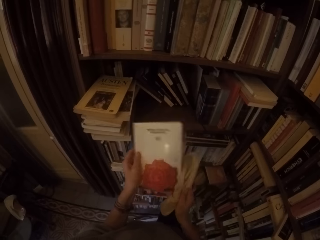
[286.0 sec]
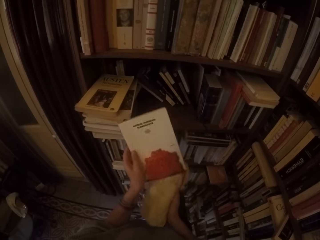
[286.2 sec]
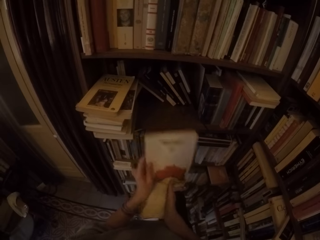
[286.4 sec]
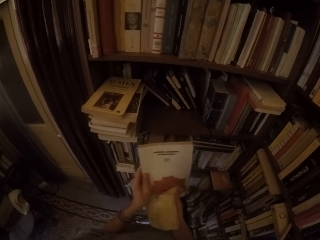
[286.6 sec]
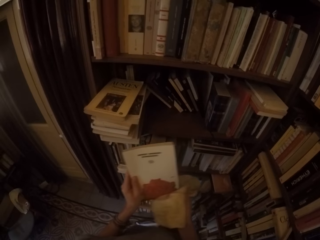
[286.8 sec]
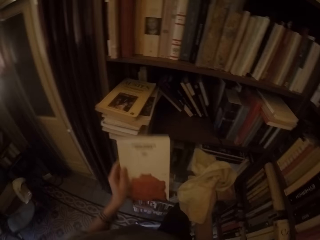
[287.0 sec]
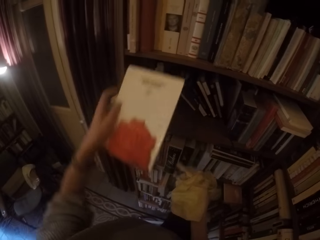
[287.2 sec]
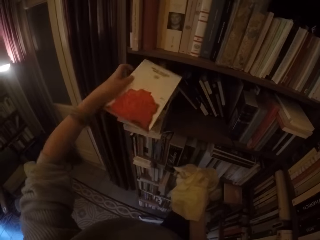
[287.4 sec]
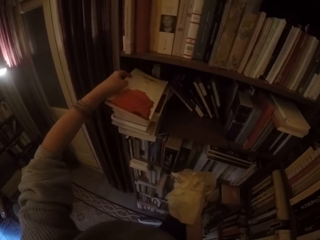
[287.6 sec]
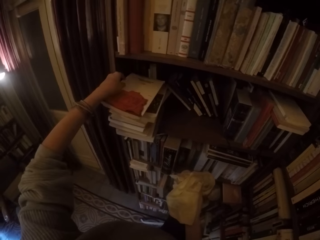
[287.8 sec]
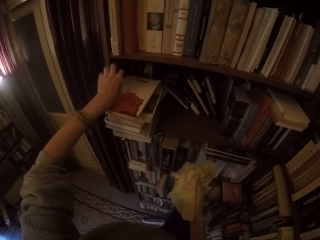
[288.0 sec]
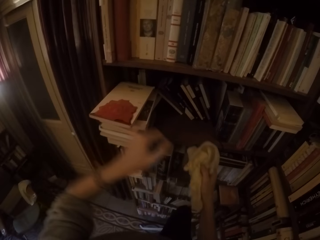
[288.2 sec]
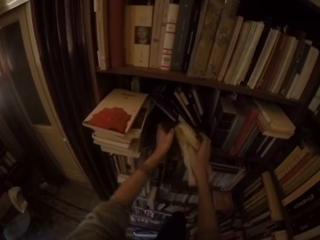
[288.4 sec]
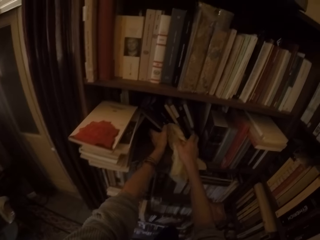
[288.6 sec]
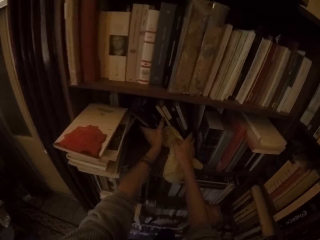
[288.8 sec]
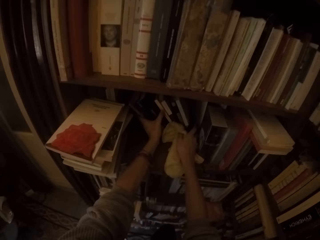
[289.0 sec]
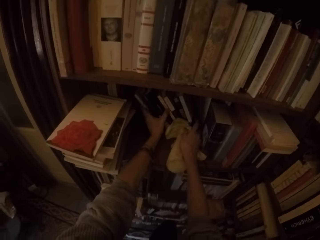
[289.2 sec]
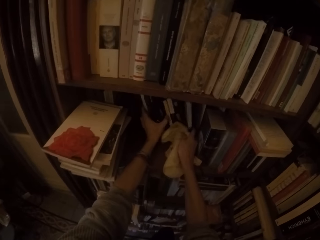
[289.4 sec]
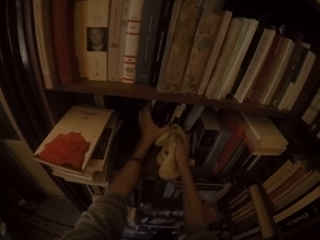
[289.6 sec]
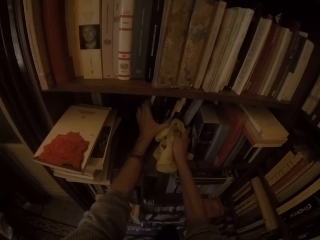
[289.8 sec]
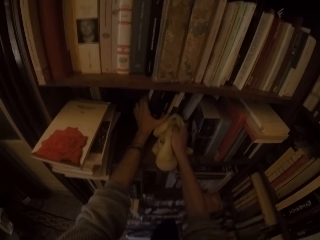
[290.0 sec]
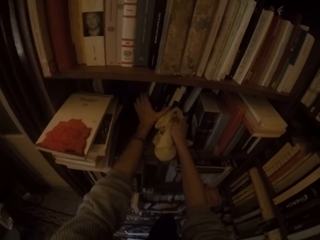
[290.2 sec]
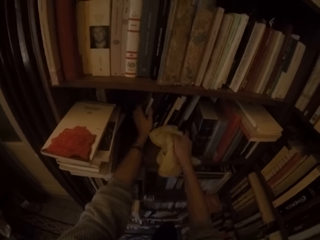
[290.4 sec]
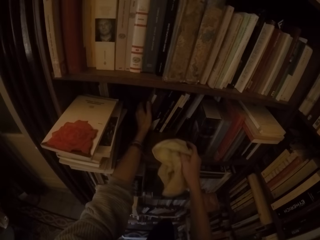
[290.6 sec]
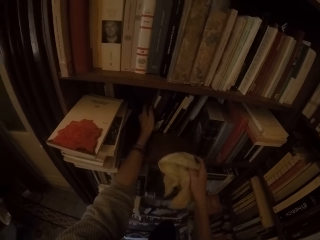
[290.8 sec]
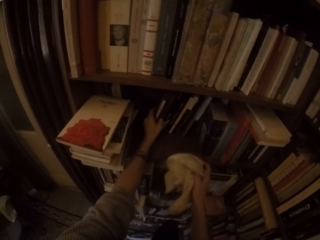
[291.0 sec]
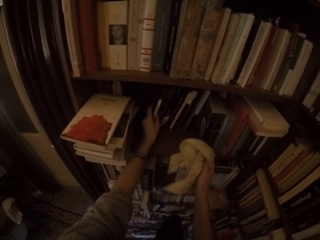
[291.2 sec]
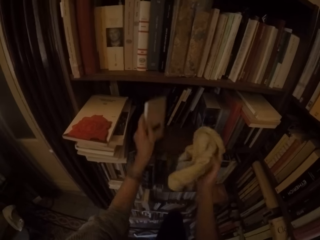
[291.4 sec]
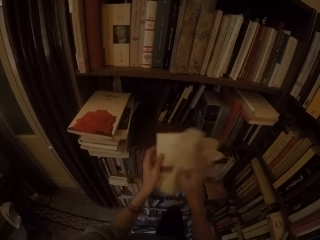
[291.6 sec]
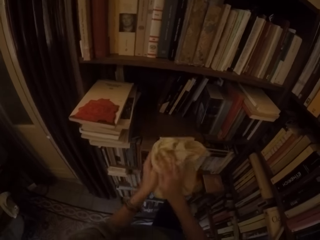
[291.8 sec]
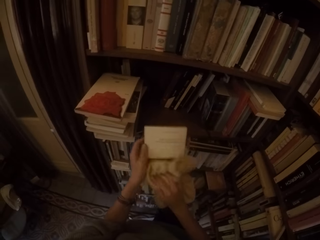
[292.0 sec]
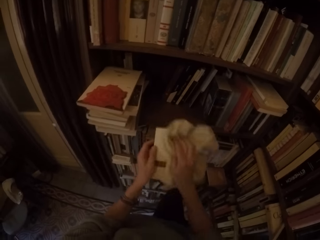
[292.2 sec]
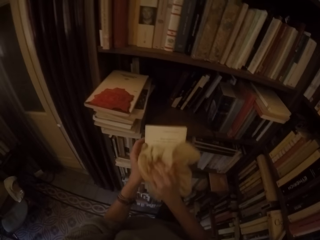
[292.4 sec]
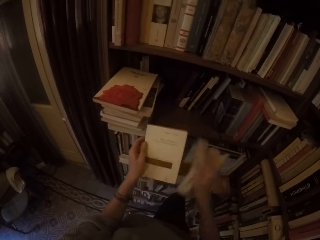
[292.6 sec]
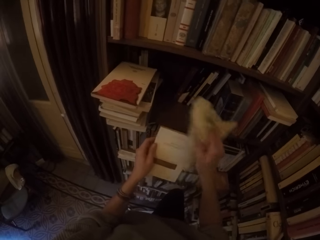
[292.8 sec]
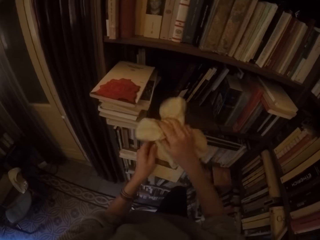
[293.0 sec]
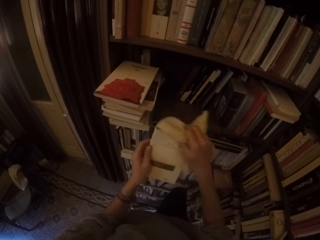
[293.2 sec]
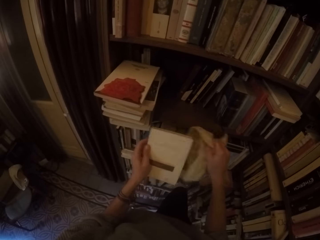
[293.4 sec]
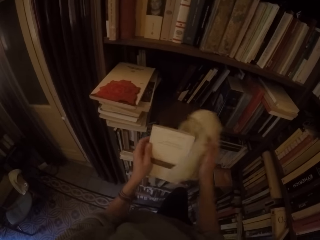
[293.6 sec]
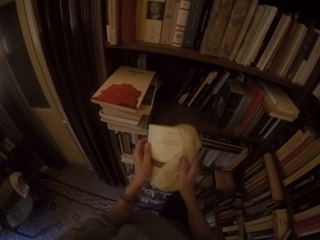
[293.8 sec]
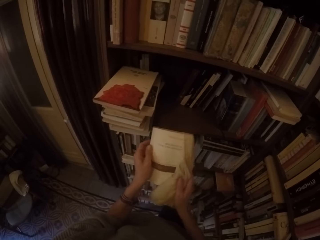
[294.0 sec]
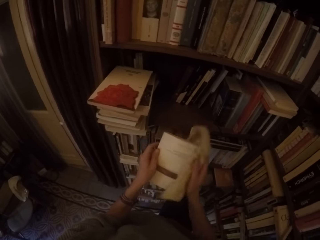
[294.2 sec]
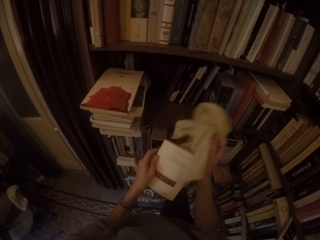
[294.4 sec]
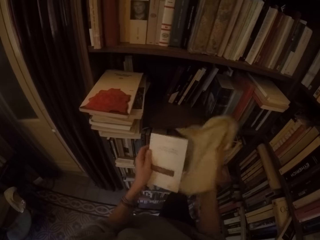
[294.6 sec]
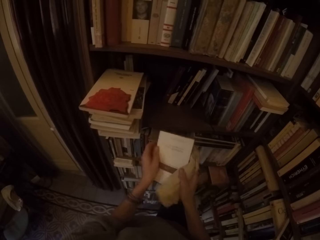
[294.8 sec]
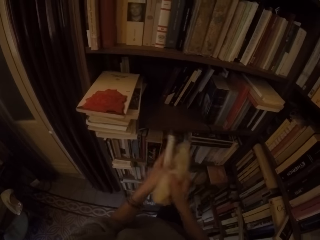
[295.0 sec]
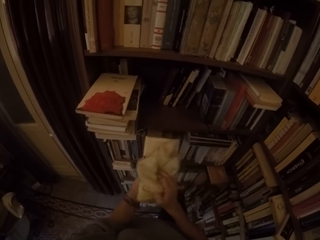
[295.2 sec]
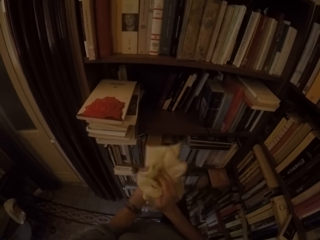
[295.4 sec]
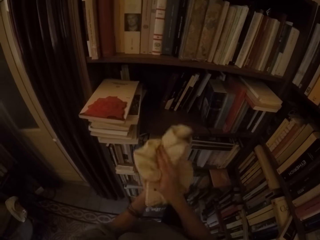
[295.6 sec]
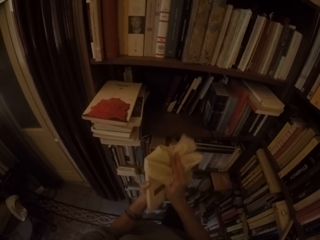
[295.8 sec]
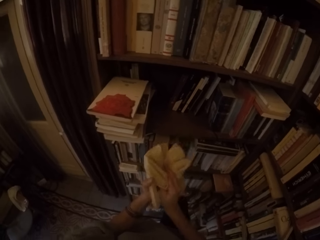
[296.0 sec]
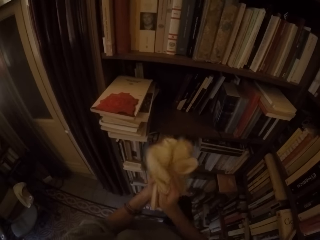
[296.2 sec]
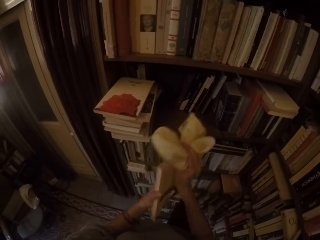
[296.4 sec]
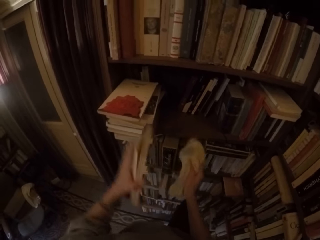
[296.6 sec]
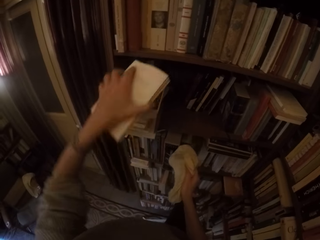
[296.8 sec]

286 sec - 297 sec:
The camera wearer puts the book on the shelf, on the other books, with his left hand. He arranges the books on the shelf with both hands. He holds the books on the shelf. He picks up another book from the shelf with his left hand. He wipes the book with the towel in his right hand.

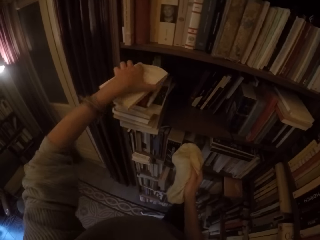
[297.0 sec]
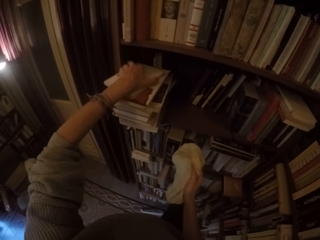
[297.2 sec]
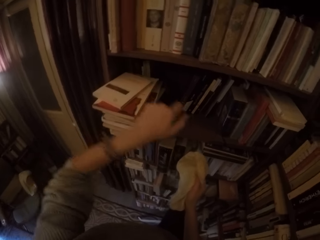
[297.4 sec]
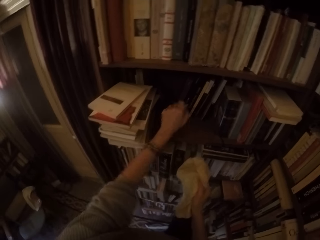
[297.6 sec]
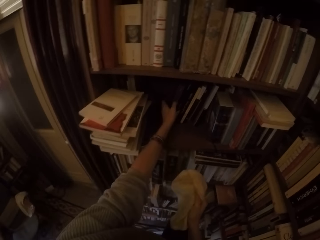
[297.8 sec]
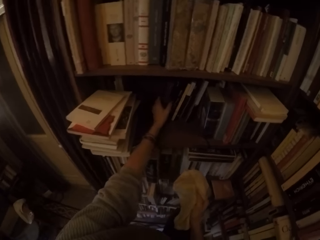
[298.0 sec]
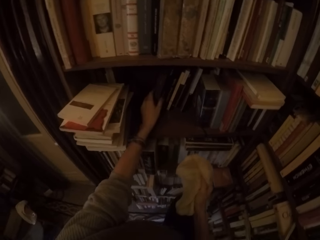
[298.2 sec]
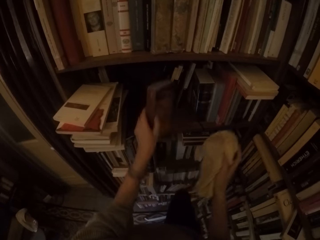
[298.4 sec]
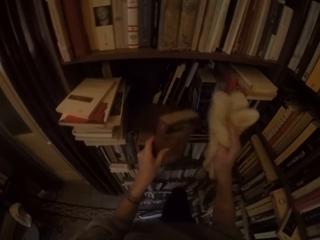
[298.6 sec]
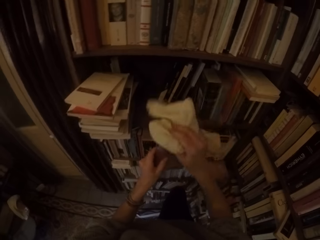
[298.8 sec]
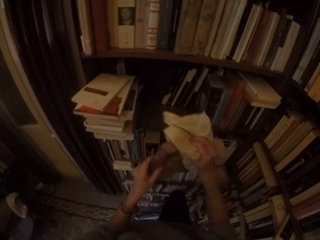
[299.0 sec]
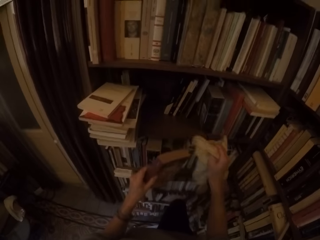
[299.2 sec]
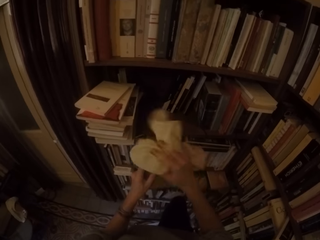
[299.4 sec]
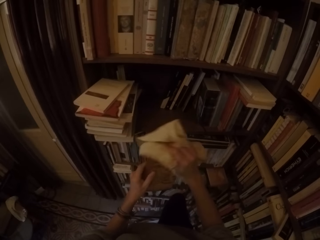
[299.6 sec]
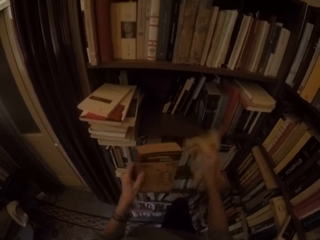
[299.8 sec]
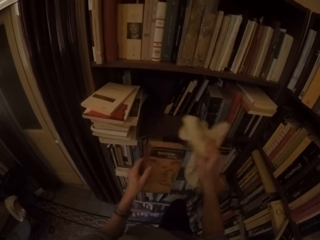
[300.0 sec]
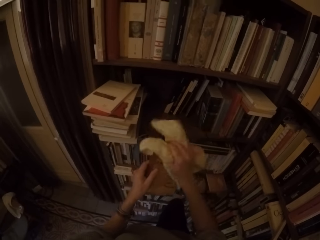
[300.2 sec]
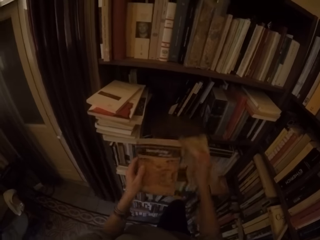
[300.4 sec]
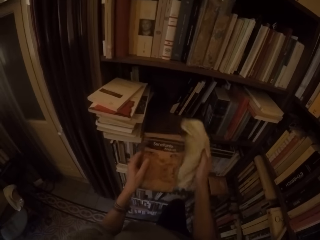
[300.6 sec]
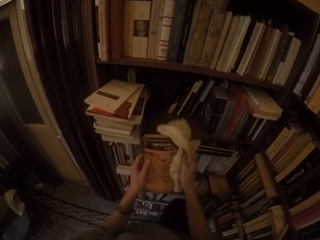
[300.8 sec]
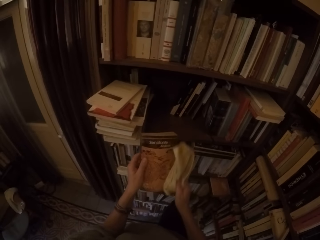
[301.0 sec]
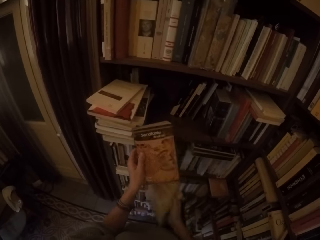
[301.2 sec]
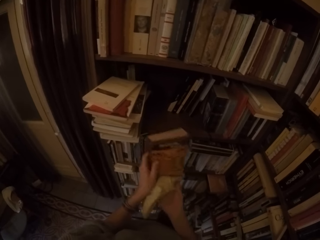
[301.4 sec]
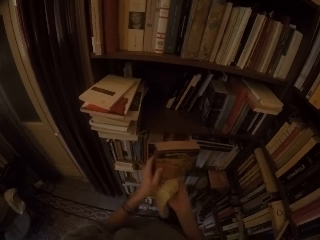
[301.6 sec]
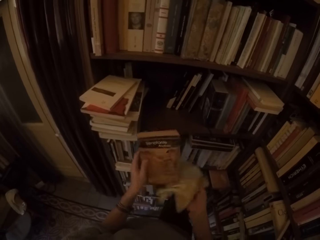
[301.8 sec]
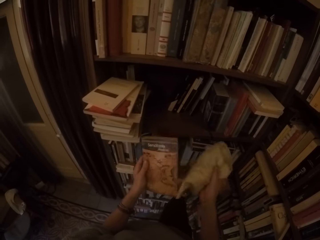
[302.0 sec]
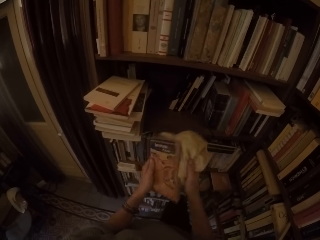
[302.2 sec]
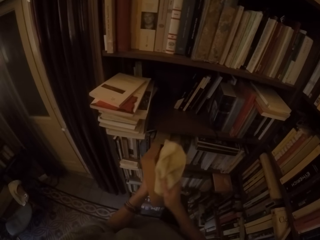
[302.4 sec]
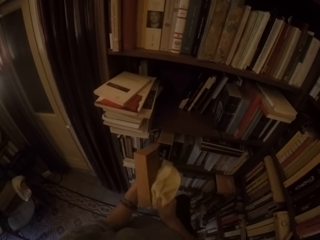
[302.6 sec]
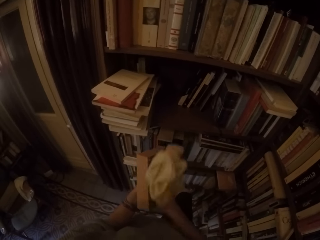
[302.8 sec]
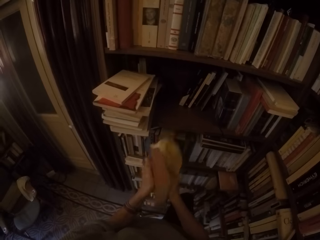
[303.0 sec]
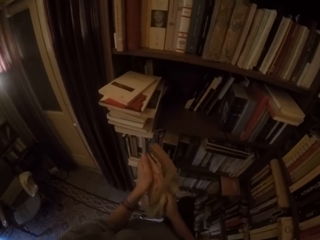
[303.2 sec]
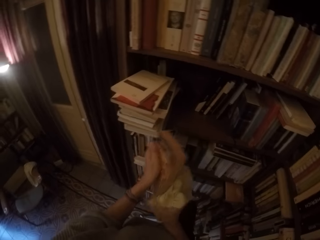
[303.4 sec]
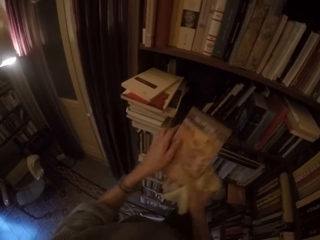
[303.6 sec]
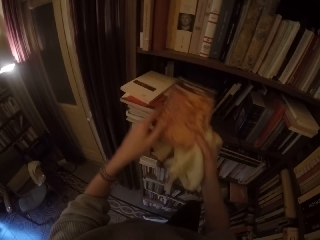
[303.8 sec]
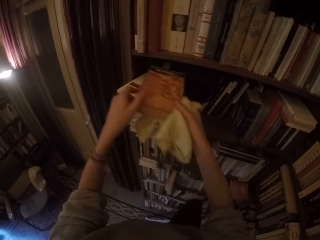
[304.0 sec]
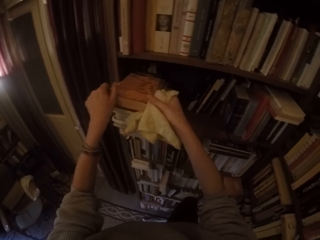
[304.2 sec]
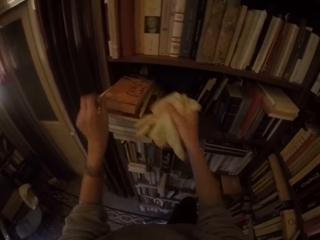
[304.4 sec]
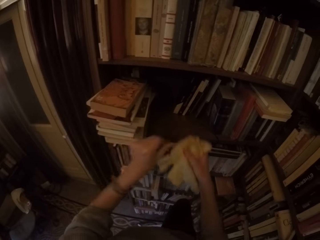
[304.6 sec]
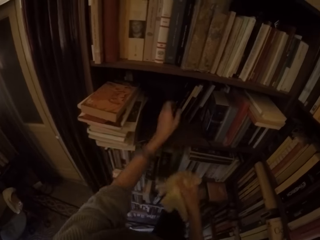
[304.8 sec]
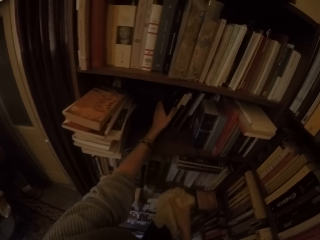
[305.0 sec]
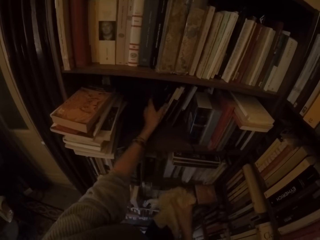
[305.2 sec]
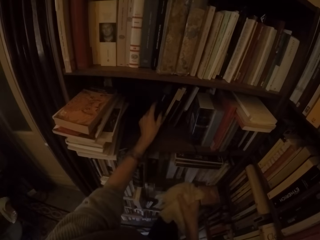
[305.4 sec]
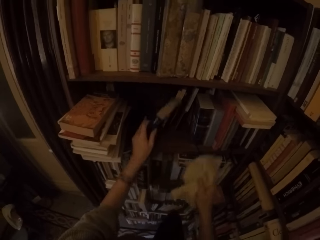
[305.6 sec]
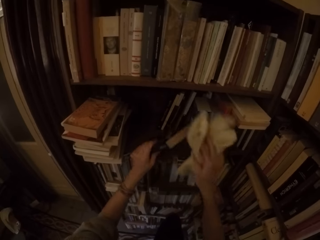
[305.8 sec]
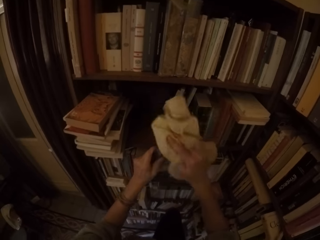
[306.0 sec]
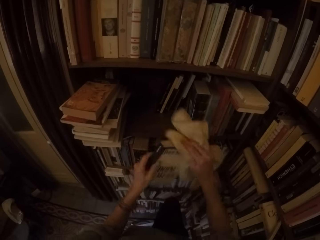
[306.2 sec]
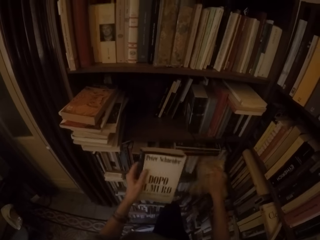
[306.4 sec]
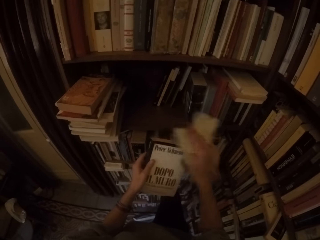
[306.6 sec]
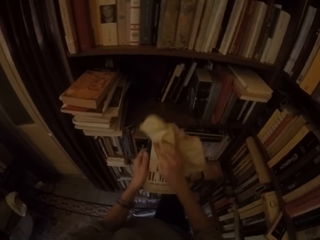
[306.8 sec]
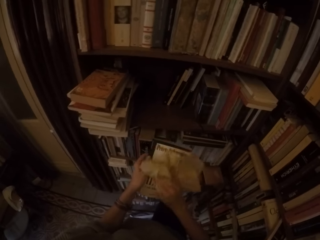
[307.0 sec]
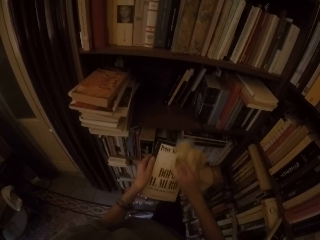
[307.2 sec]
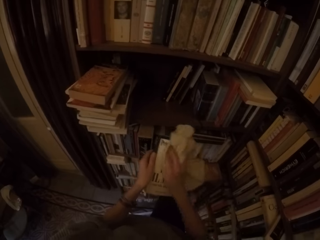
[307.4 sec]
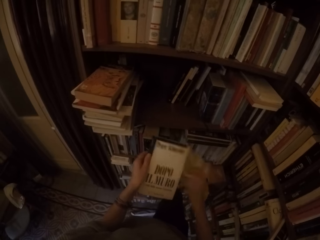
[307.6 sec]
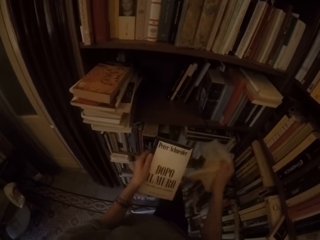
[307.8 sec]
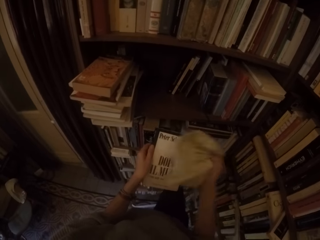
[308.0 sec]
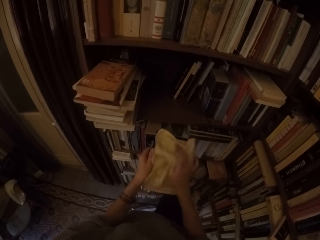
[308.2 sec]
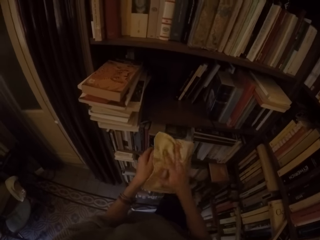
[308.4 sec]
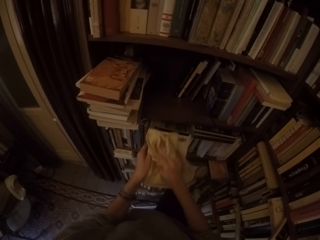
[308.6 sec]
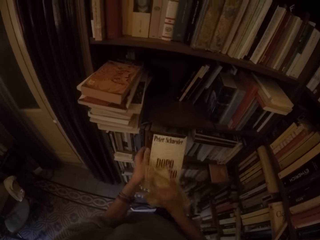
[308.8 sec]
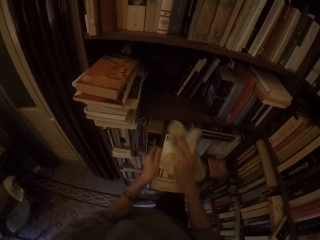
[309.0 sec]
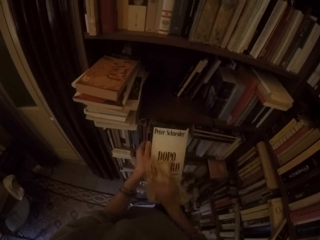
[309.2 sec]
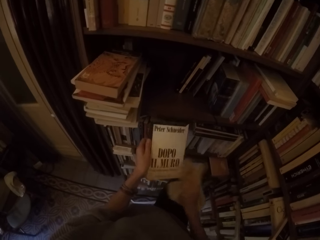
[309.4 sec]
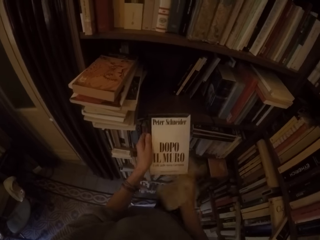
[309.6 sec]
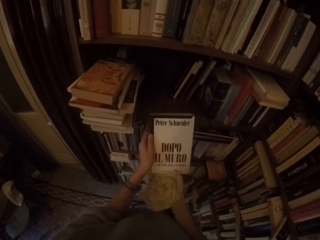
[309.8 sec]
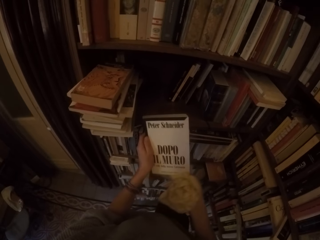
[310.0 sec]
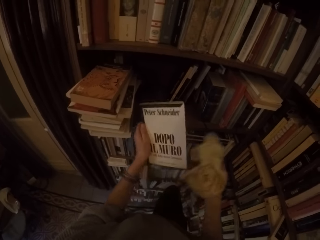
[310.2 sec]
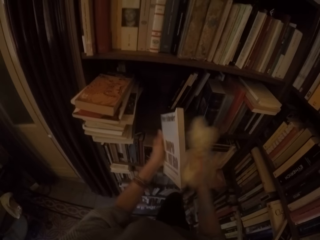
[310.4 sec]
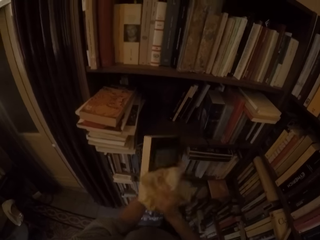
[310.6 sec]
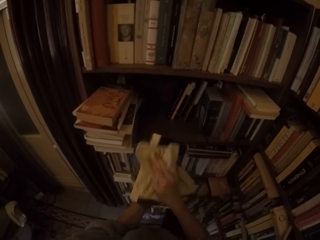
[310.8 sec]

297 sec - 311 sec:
The camera wearer puts the book on the shelf, on the other books, with his left hand. He picks up another book from the shelf with his left hand. He wipes the book with the towel in his right hand. He puts the book on the shelf, on the other books, with both hands. He picks up another book from the shelf with his left hand. He wipes the book with the towel in his right hand.
